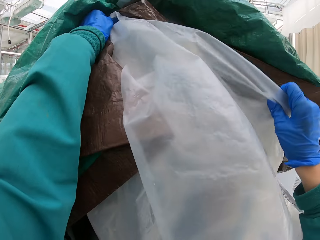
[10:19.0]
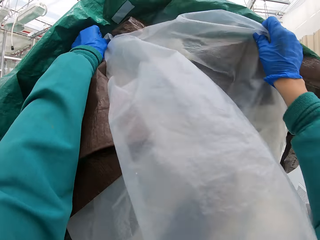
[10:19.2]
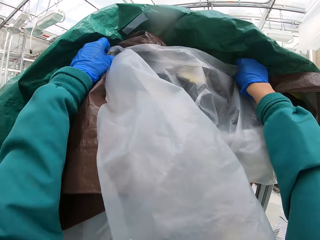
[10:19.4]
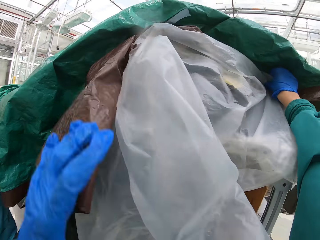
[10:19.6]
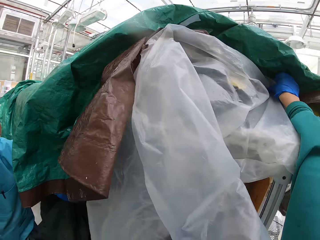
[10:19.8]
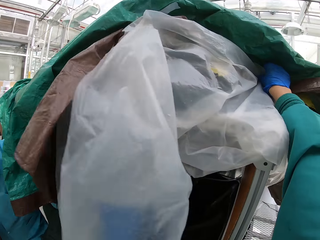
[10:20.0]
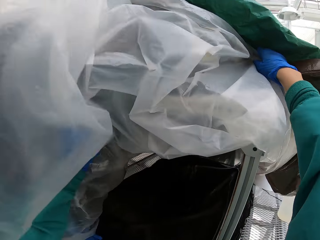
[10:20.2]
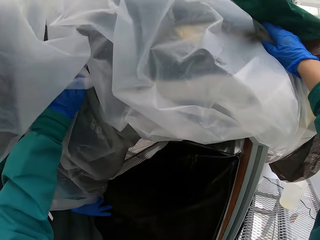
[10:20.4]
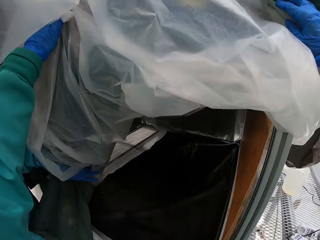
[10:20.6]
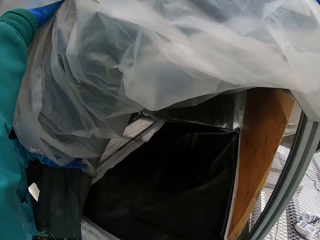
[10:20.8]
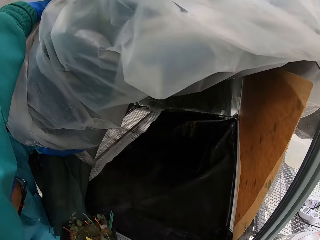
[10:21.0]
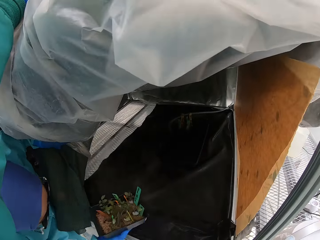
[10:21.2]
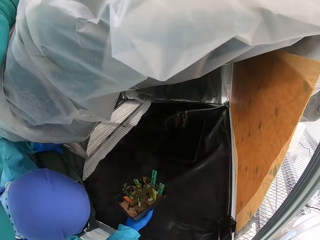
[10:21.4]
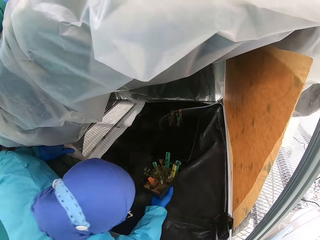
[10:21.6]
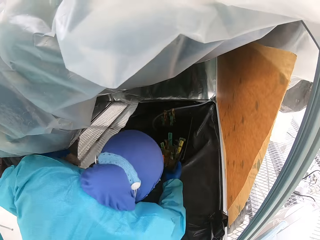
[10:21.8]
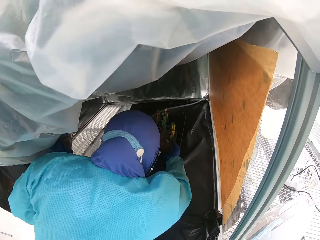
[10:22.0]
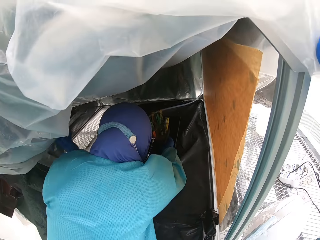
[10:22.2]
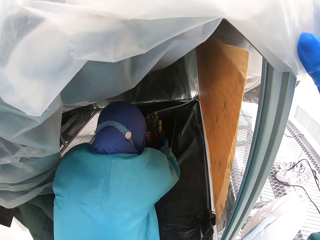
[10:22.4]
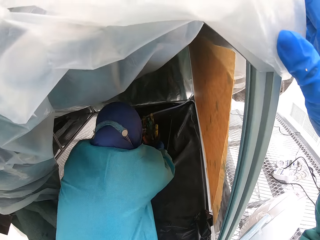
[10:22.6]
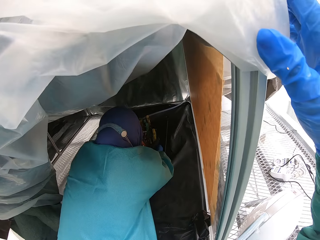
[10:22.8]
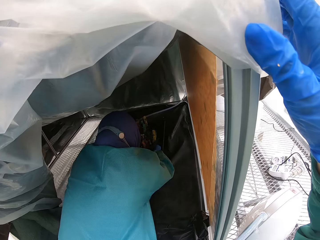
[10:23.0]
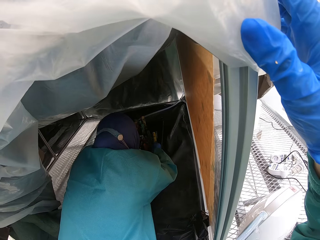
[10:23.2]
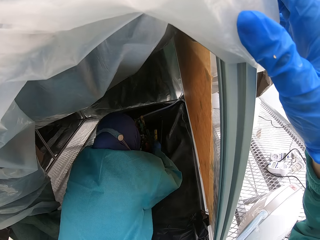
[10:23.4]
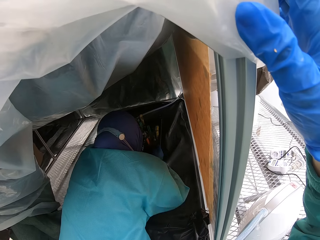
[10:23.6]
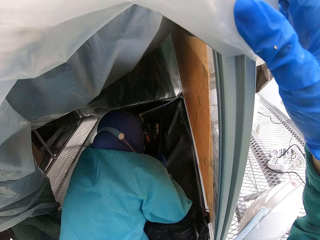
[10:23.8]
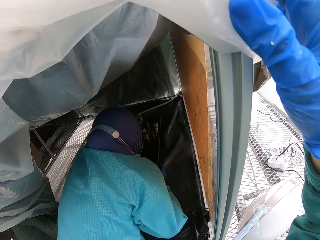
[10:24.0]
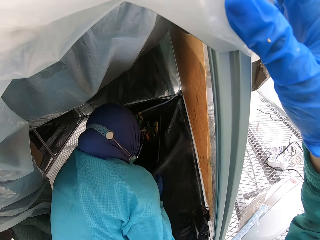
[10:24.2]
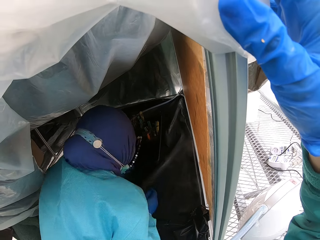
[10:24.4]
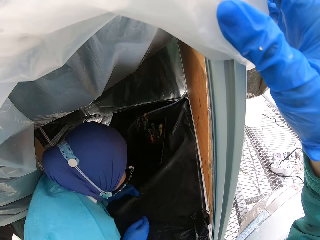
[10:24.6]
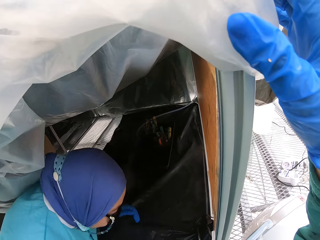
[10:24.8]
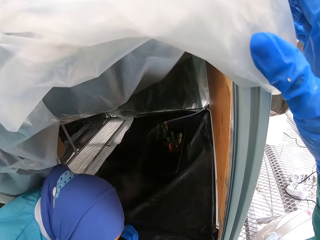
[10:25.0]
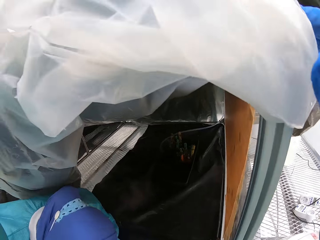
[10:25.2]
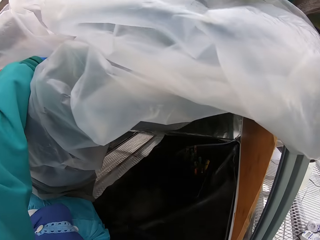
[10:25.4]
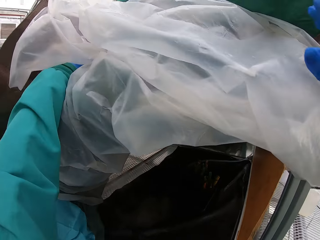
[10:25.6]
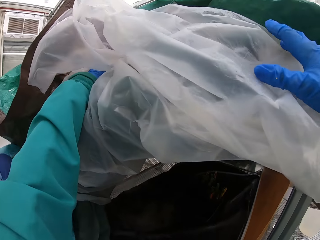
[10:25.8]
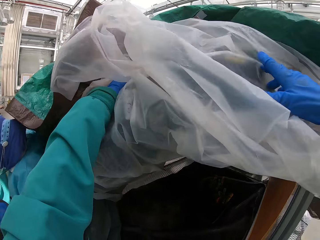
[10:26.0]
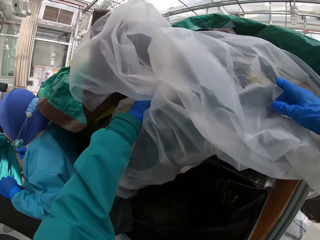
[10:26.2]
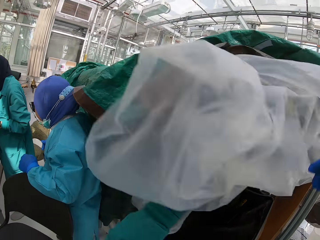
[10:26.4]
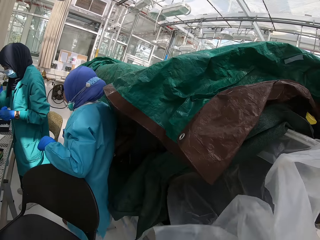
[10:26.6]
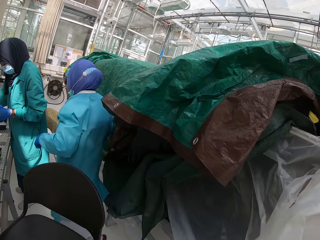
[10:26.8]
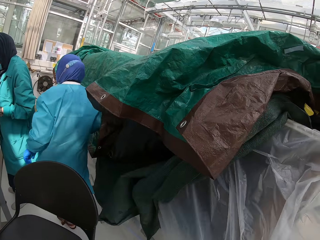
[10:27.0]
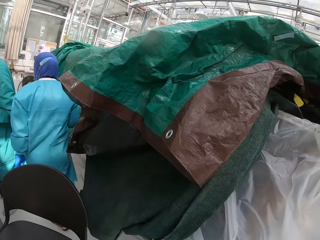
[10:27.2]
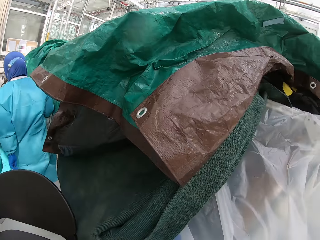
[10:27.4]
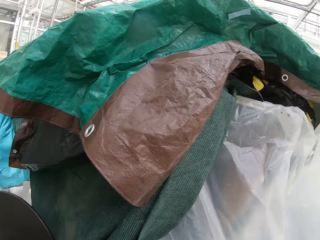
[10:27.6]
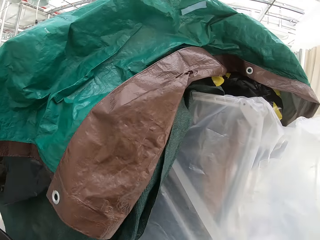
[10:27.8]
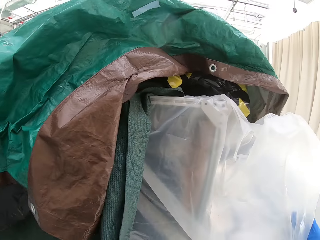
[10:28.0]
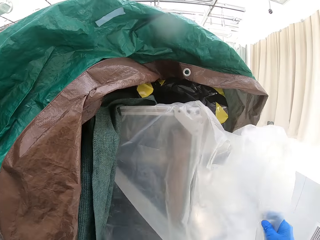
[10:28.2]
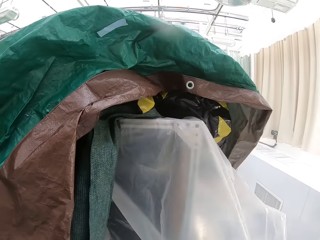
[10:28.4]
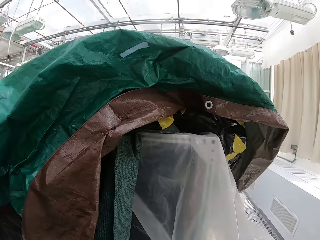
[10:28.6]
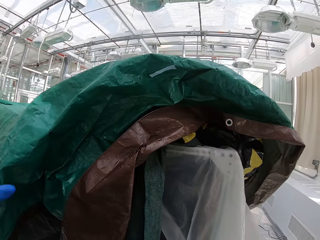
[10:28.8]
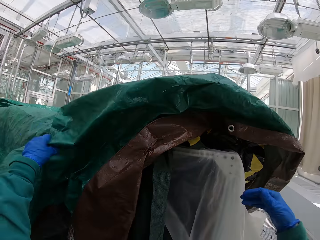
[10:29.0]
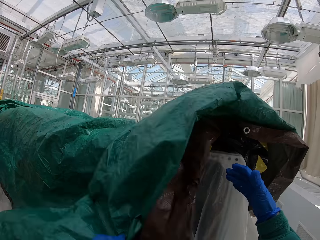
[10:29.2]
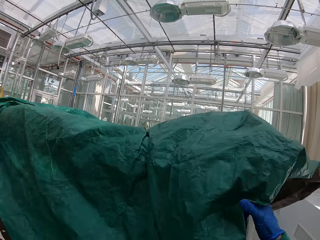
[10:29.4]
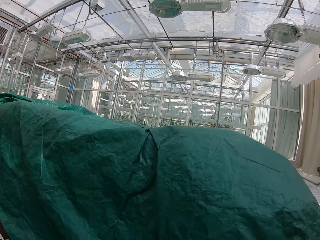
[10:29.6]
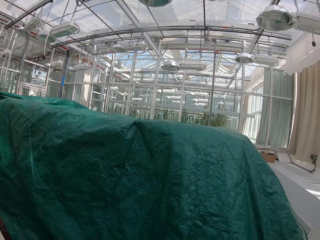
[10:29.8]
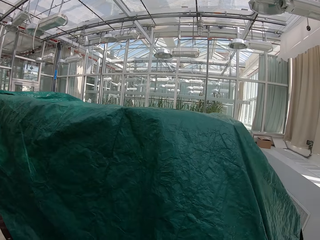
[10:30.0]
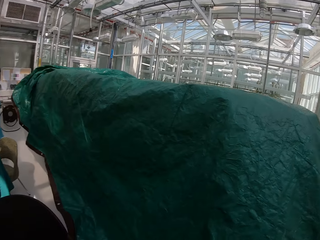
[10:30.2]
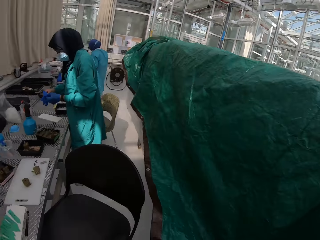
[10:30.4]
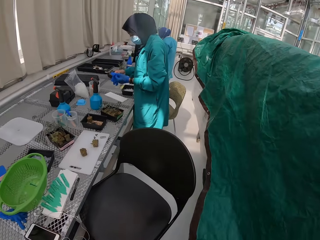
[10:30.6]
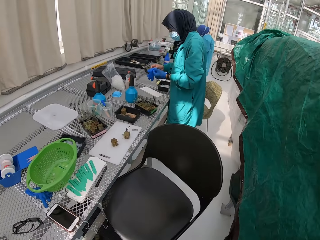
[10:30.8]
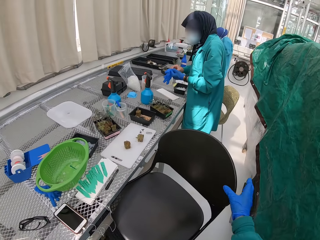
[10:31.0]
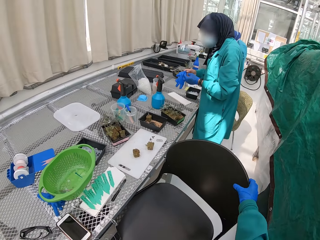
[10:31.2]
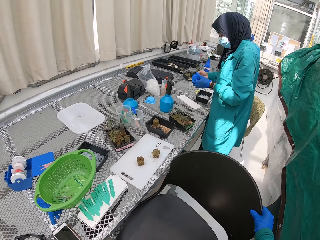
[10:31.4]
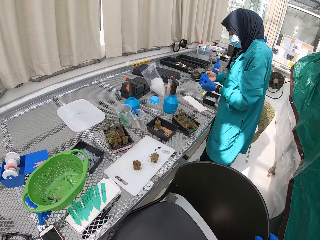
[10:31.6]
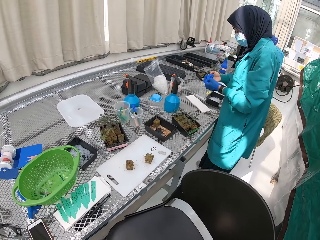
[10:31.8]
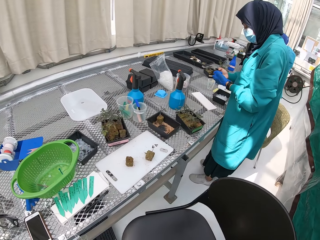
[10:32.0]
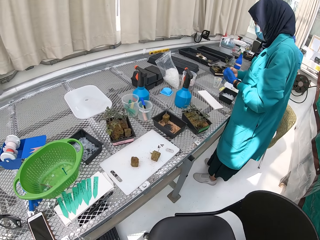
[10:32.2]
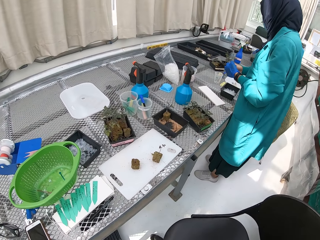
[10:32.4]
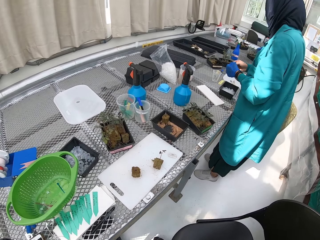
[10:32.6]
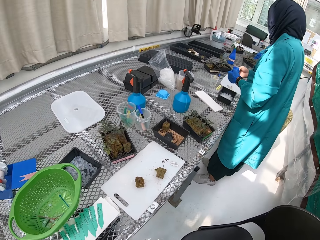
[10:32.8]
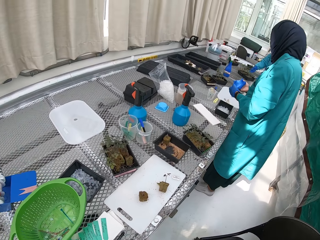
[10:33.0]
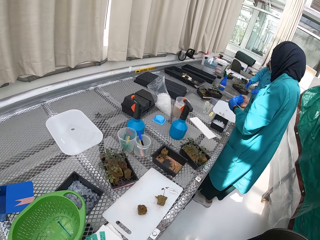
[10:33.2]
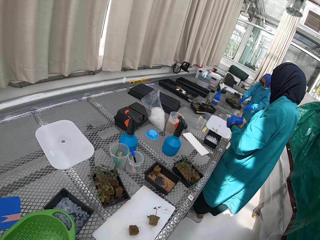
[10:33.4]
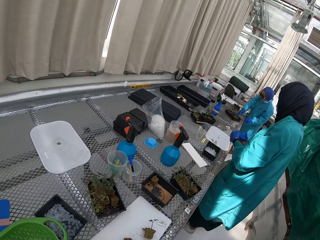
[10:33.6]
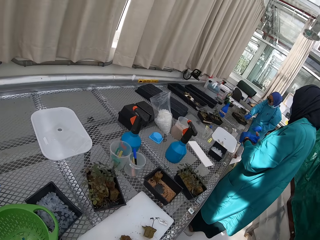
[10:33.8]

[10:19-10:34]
A woman puts the plants inside the tent or storage box. The camera wearer puts the tent fabrics back on. They cover the storage box. The woman wears gloves. The camera wearer adjusts the chair.

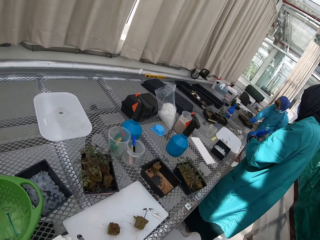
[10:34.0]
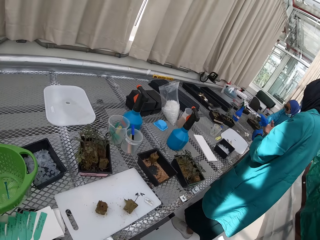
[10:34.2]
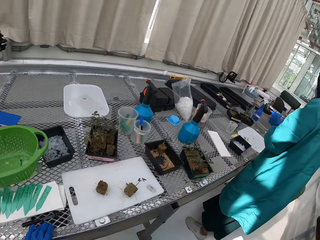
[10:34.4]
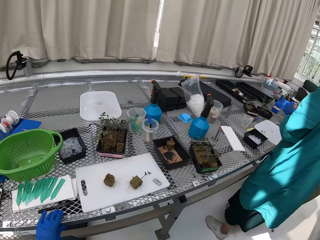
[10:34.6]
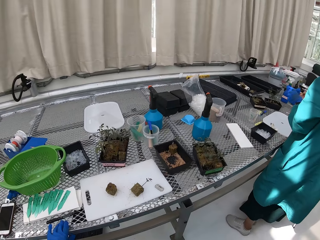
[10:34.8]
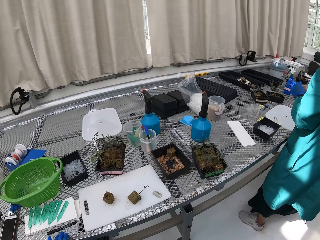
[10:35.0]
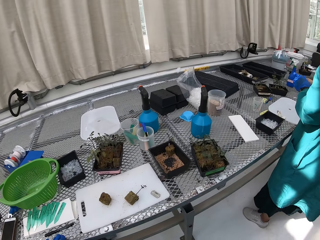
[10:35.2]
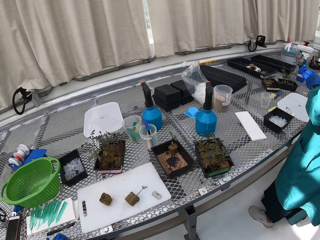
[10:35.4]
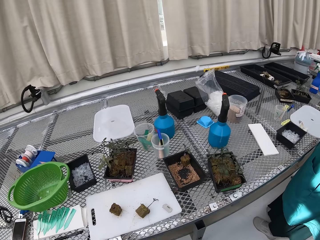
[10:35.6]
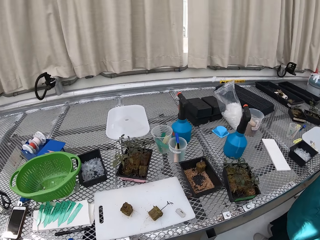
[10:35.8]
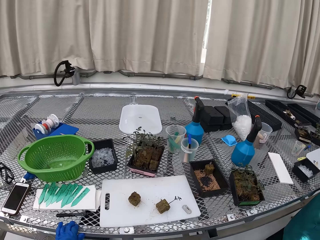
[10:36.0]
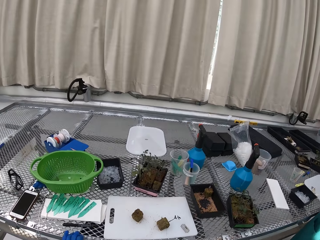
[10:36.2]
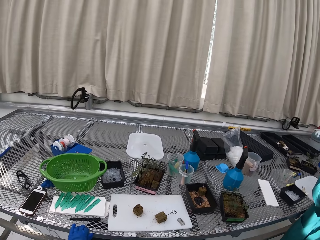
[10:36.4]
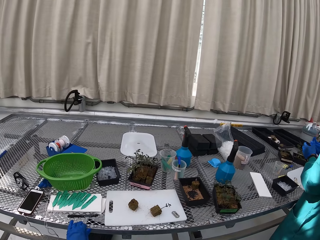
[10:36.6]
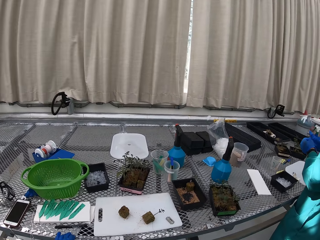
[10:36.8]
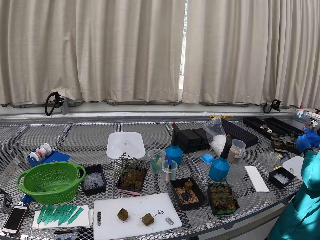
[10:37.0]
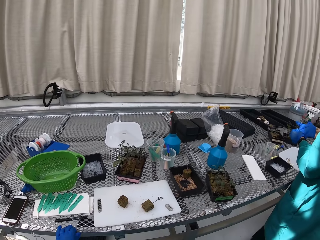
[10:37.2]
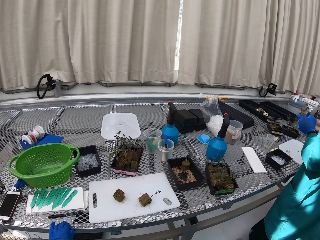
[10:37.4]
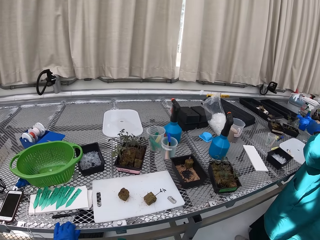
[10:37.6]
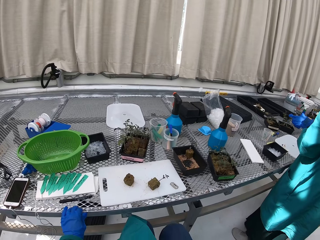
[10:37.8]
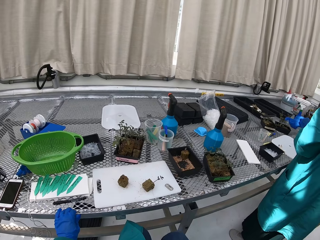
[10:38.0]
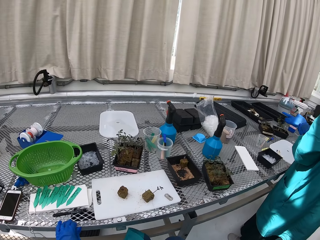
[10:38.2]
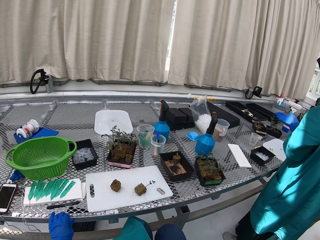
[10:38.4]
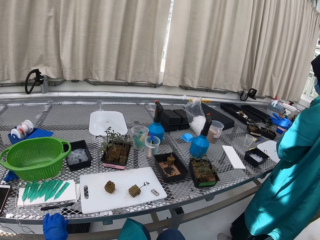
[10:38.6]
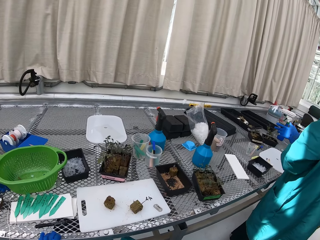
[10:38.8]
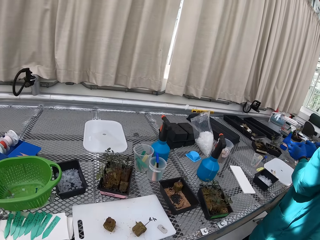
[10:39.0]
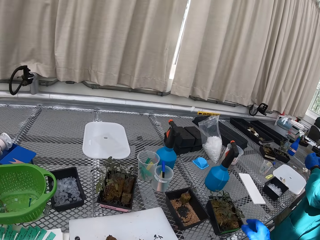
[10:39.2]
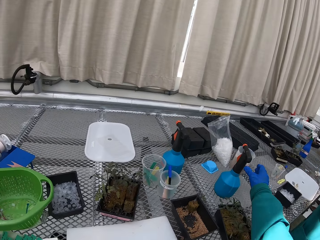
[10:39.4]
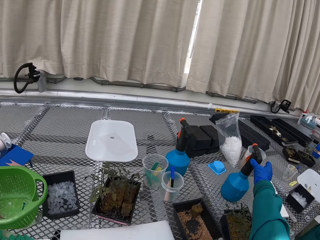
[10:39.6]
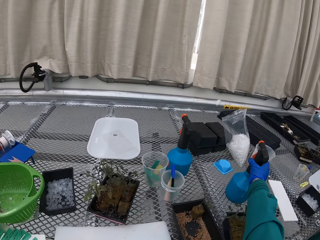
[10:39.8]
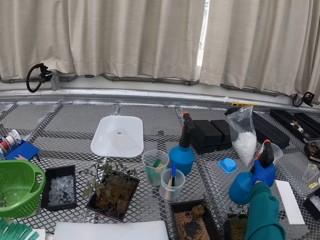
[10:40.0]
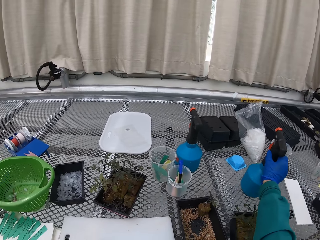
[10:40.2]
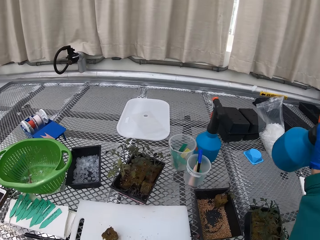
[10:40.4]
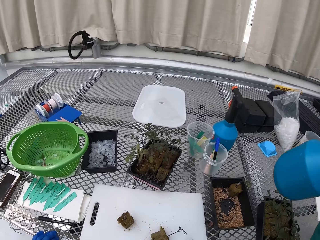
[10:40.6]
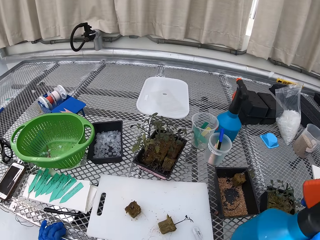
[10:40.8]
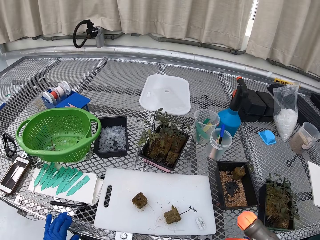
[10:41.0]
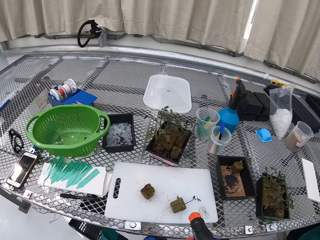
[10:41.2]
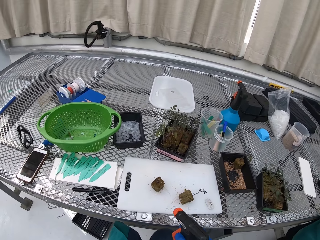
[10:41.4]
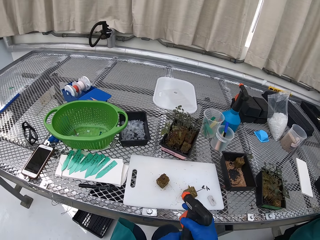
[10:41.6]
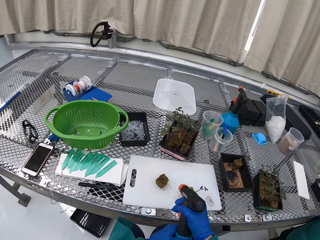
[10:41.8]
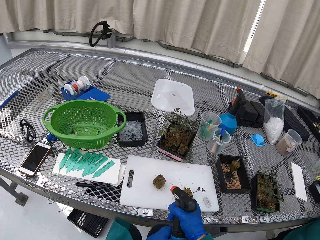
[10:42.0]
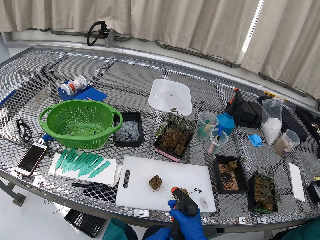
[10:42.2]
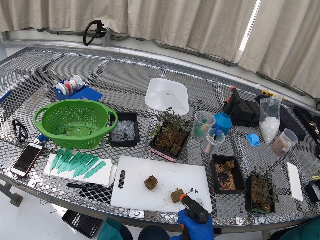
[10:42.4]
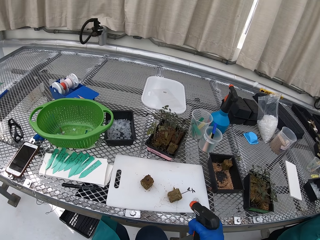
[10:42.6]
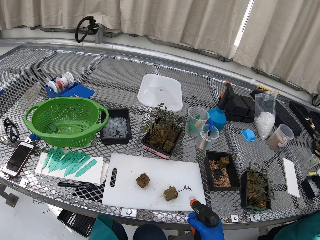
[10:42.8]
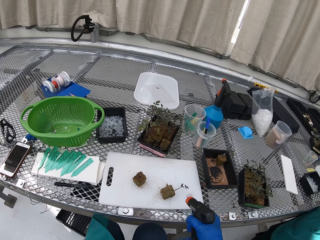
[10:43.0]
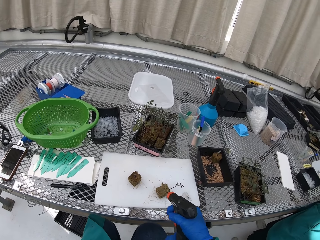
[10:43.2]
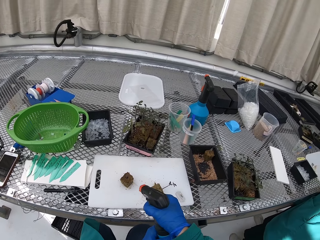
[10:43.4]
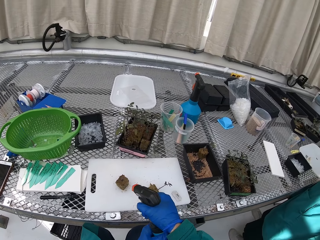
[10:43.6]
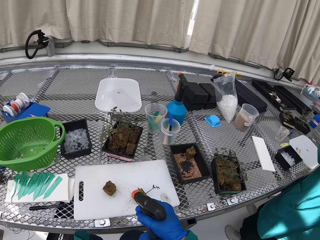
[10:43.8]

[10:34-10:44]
The camera wearer picks up the sprinkle bottle and sprays the seedling.
